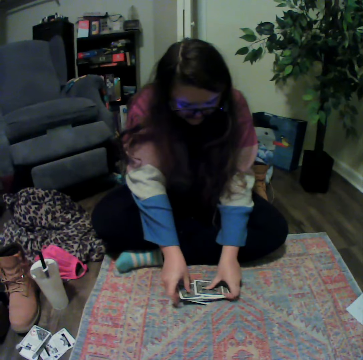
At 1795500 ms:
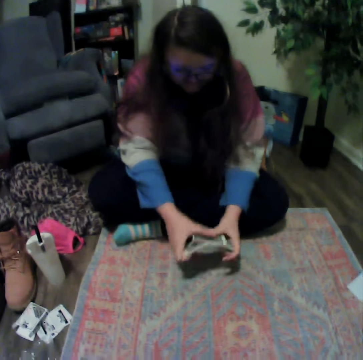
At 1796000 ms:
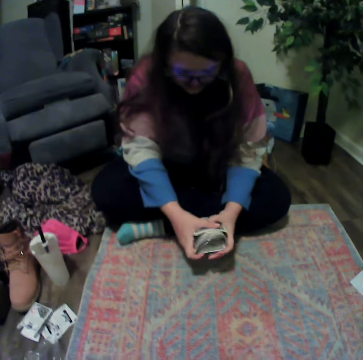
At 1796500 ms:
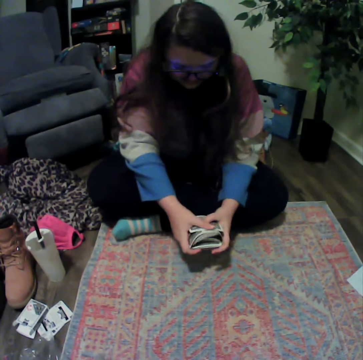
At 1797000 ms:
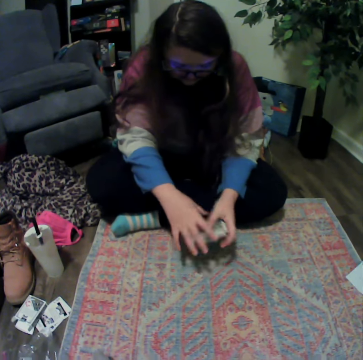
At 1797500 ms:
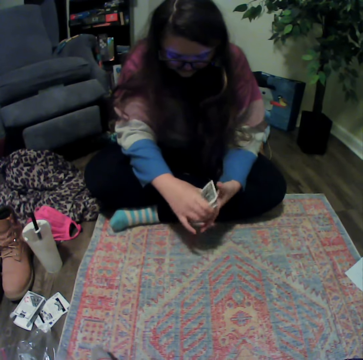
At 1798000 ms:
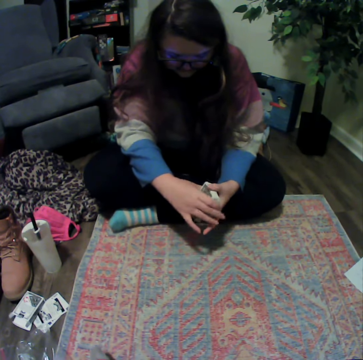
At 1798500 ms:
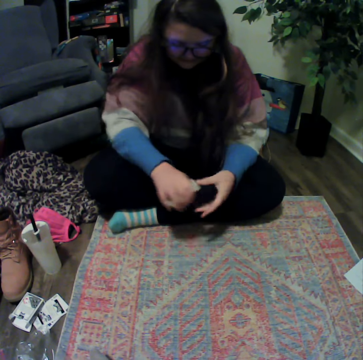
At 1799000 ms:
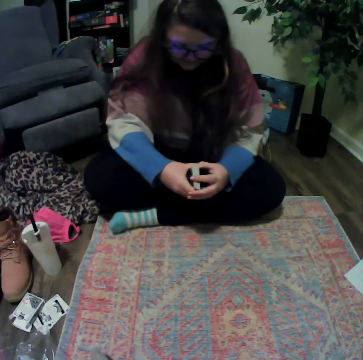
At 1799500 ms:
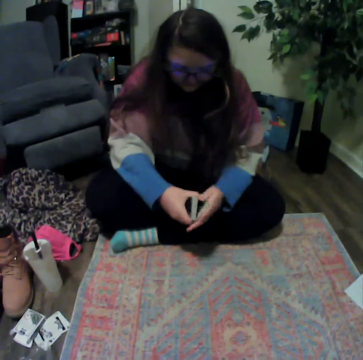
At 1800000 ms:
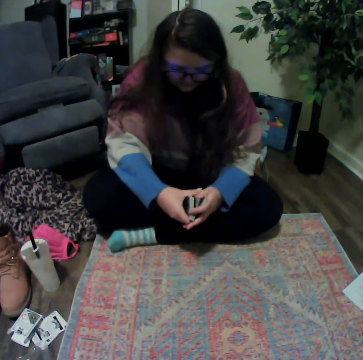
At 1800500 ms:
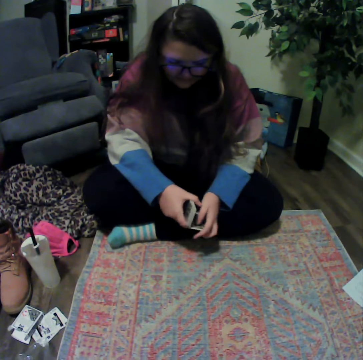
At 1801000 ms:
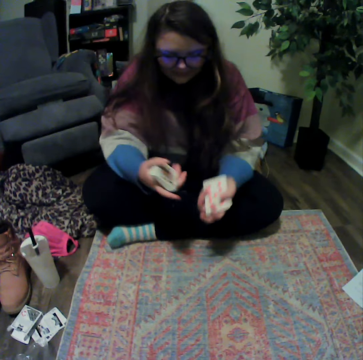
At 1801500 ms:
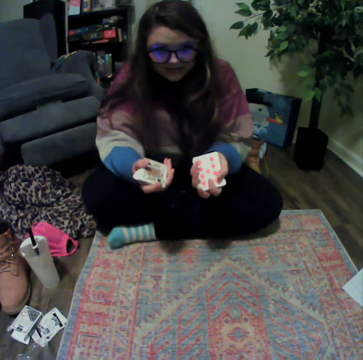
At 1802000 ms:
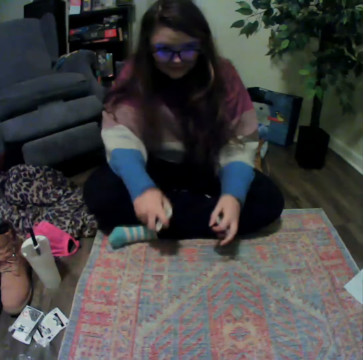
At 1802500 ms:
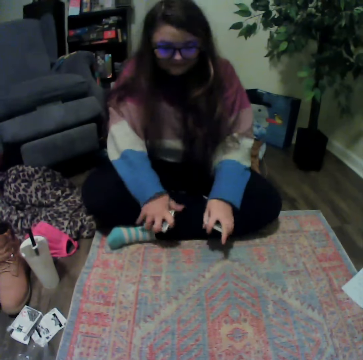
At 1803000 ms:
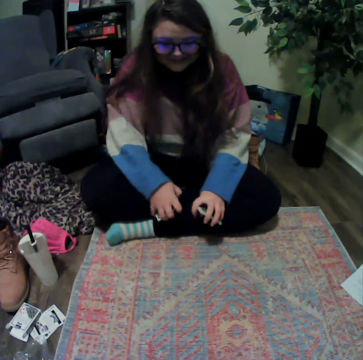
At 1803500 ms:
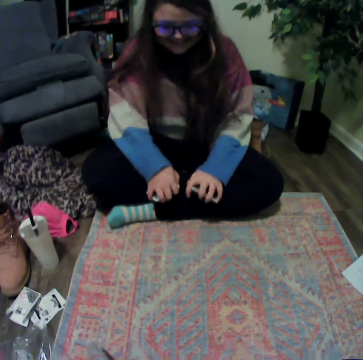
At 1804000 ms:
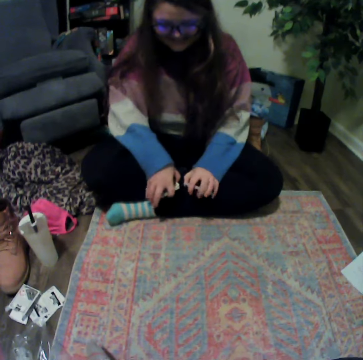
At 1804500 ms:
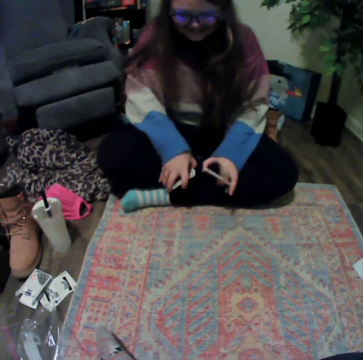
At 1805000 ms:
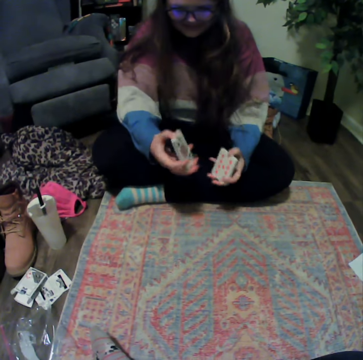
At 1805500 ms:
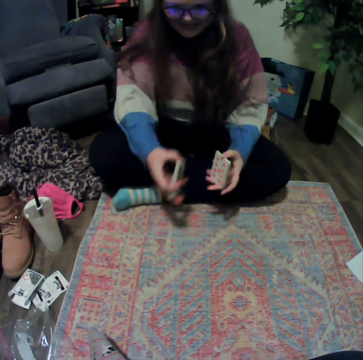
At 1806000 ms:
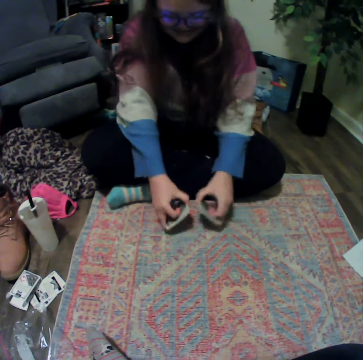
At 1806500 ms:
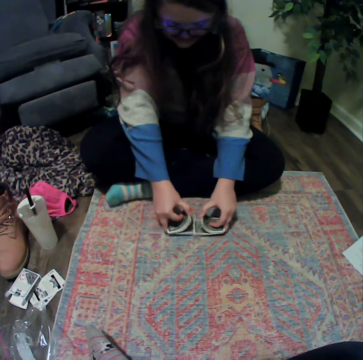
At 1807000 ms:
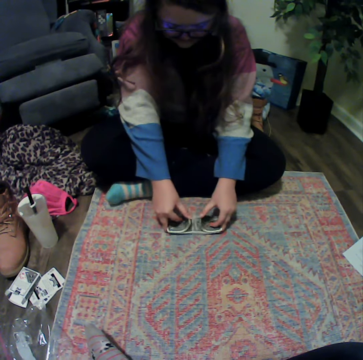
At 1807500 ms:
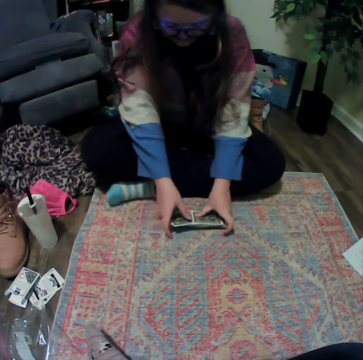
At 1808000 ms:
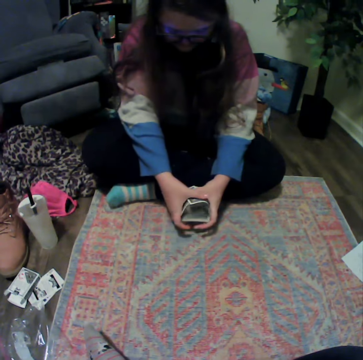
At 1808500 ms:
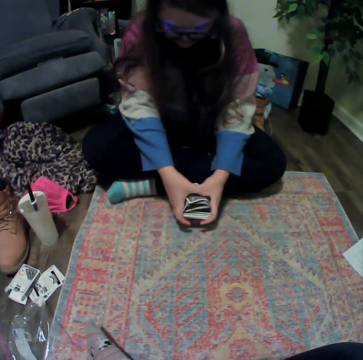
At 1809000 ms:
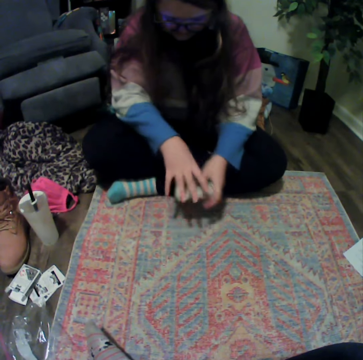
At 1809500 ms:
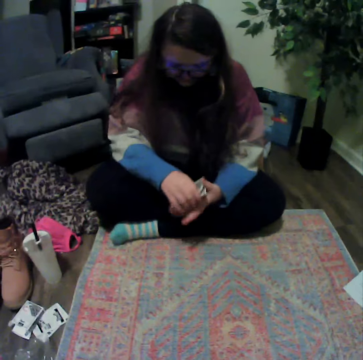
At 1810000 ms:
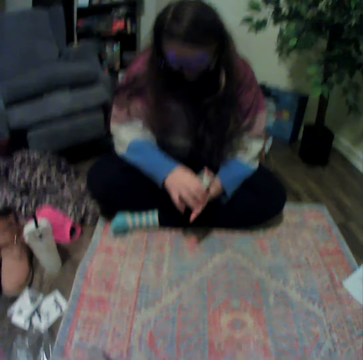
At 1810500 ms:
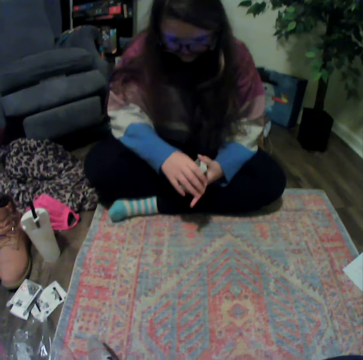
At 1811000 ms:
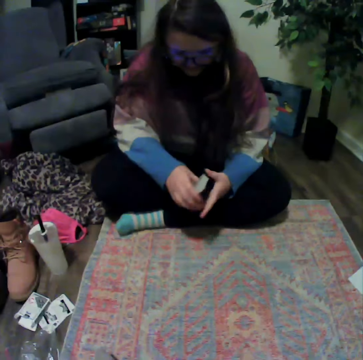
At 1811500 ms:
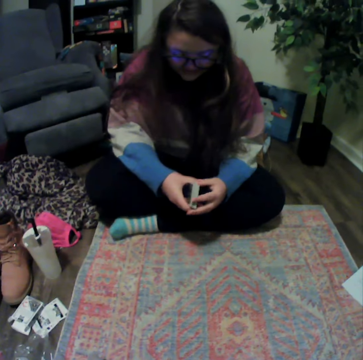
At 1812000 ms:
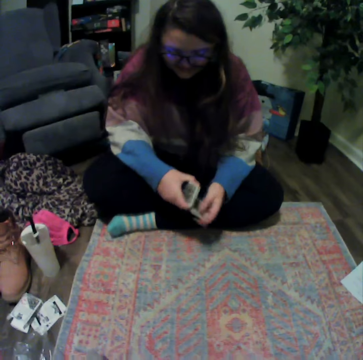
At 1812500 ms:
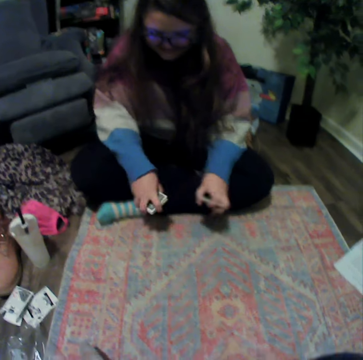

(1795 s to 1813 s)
A lady places the cards on the table. The lady lifts the cards. The lady holds the cards. The lady separates the cards. The lady holds the cards. The lady places the cards on the table. The lady collects the cards. The lady holds the cards.

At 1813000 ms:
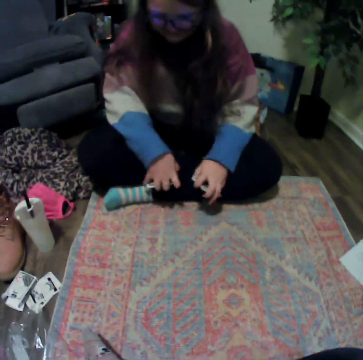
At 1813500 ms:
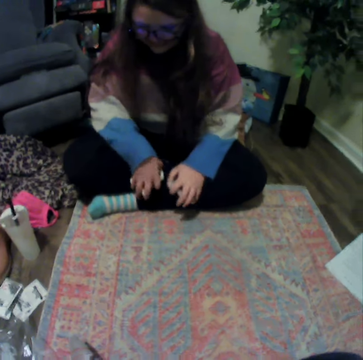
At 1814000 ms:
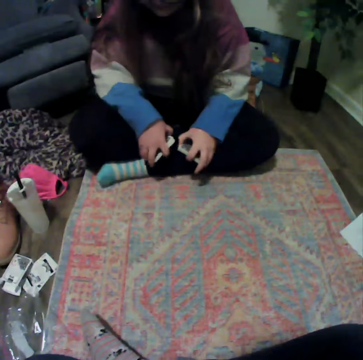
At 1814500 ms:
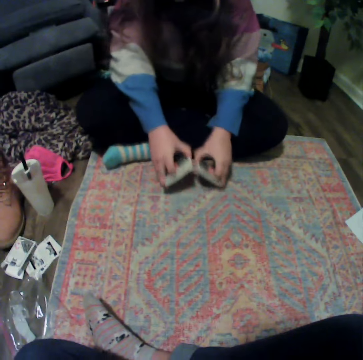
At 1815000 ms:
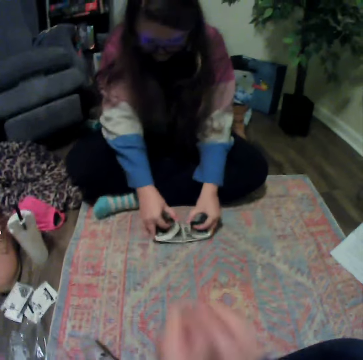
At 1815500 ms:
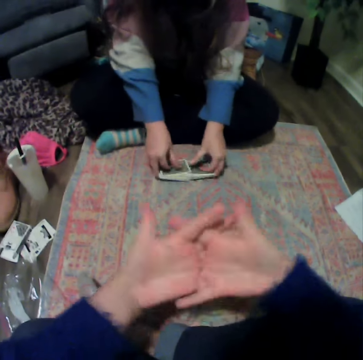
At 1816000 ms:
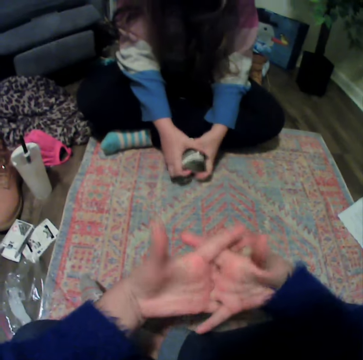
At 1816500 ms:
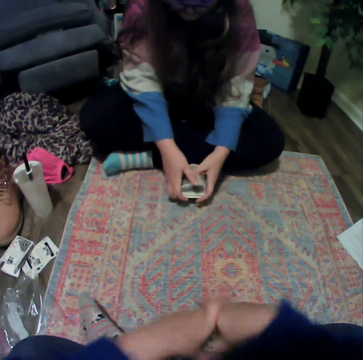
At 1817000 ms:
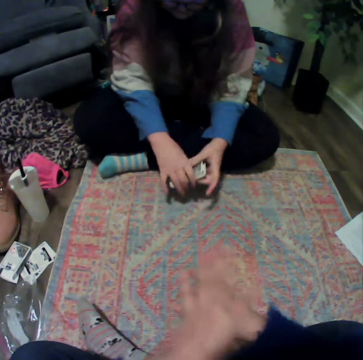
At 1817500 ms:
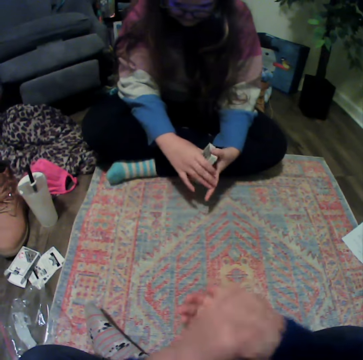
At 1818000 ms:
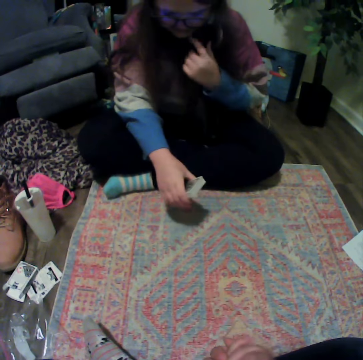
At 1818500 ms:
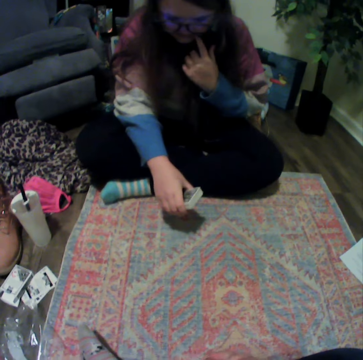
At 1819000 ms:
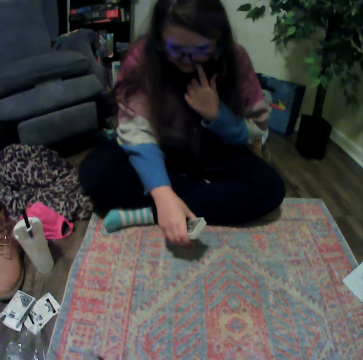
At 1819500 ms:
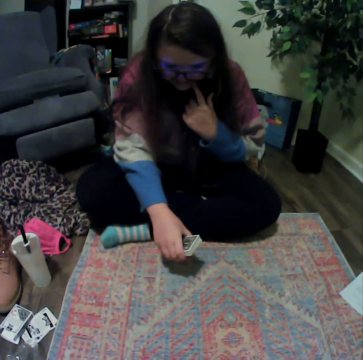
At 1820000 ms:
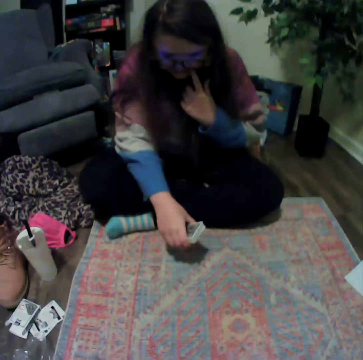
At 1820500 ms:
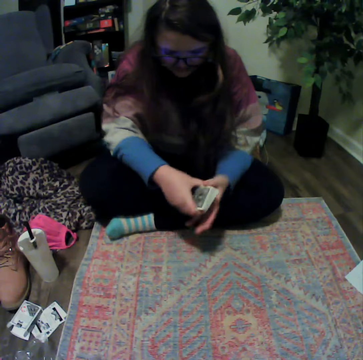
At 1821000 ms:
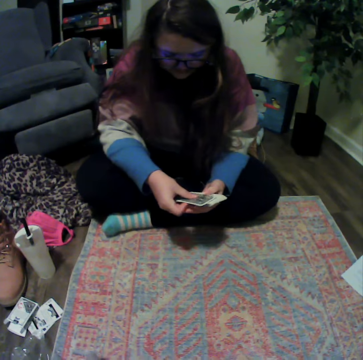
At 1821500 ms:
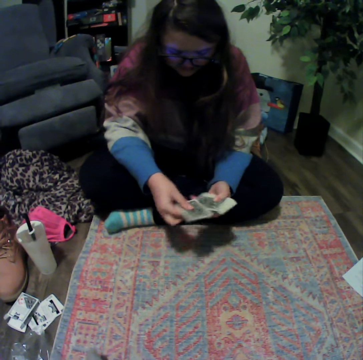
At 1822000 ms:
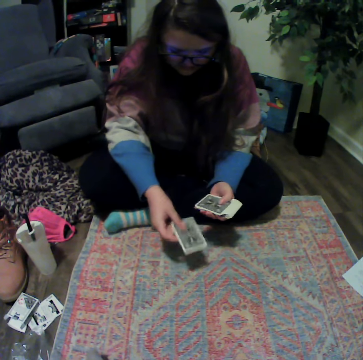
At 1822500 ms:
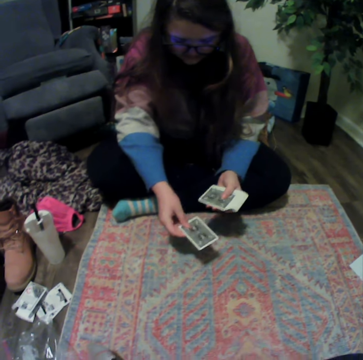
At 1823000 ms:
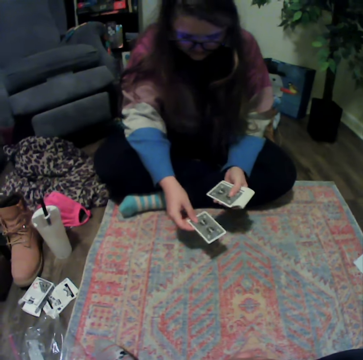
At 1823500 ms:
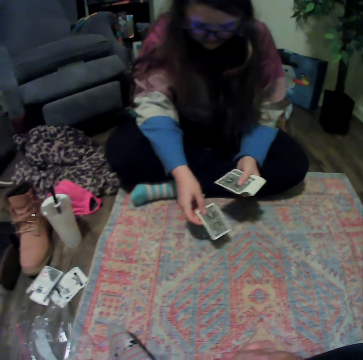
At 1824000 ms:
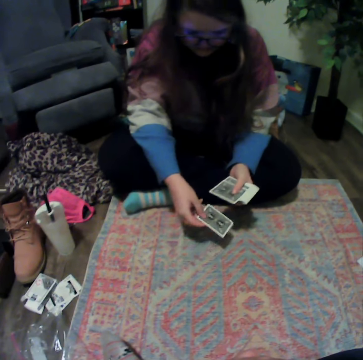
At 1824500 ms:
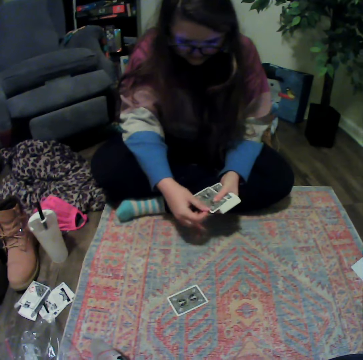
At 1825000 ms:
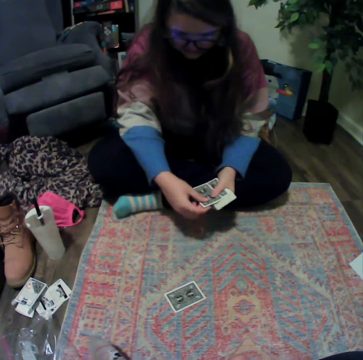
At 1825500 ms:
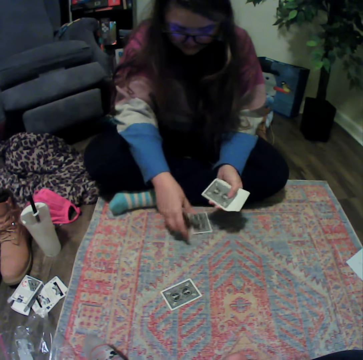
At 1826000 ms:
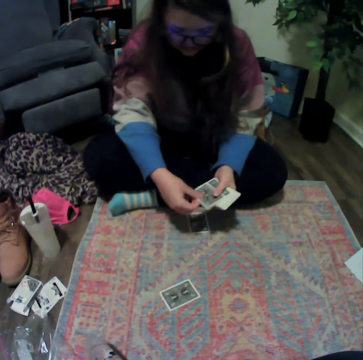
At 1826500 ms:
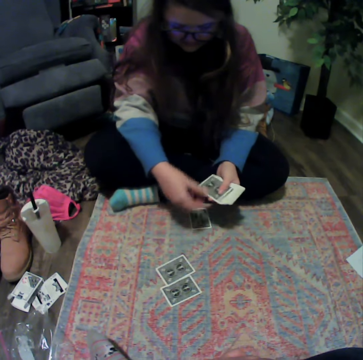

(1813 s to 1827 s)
A lady holds the cards. The lady places the cards on the table. The camera wearer holds the hands tied. The lady holds the cards. The lady lifts her hand. The lady holds the cards. The lady places the cards on the table. She places the cards on the table again.

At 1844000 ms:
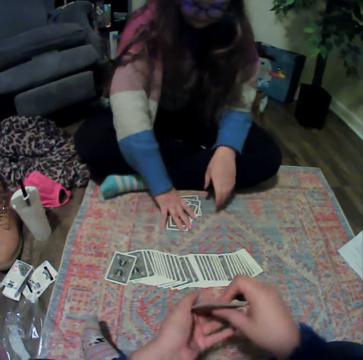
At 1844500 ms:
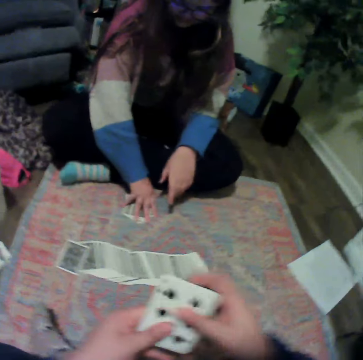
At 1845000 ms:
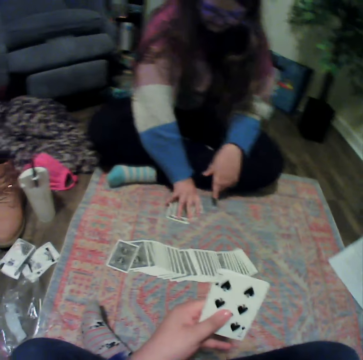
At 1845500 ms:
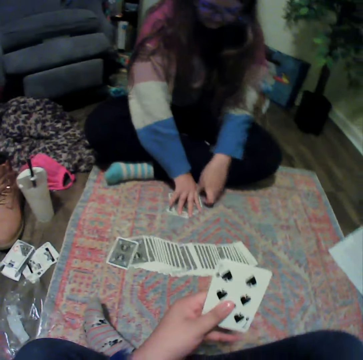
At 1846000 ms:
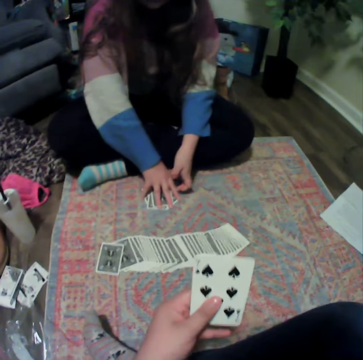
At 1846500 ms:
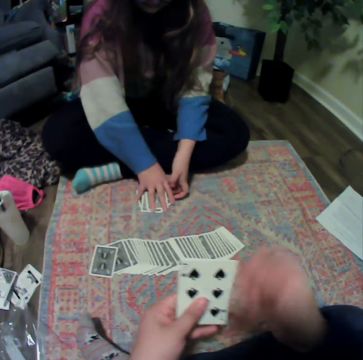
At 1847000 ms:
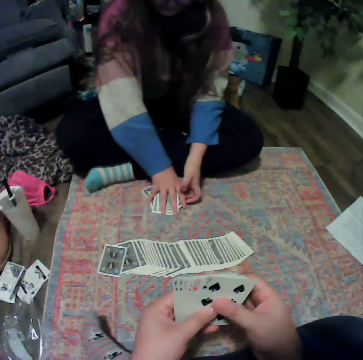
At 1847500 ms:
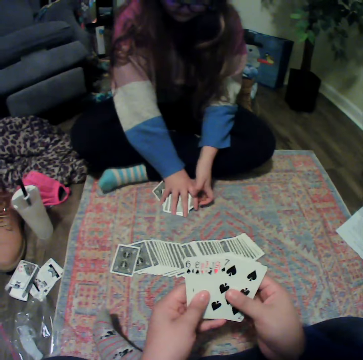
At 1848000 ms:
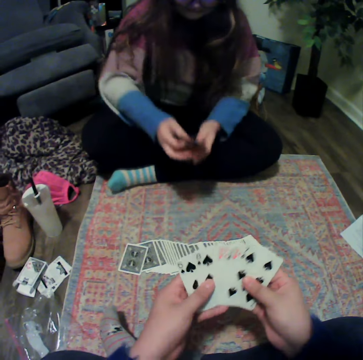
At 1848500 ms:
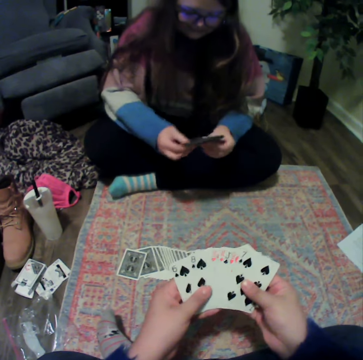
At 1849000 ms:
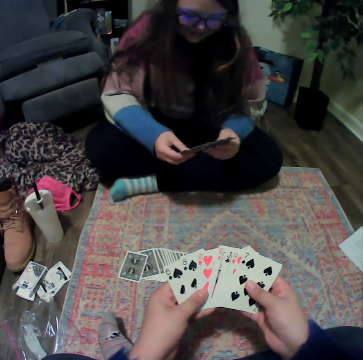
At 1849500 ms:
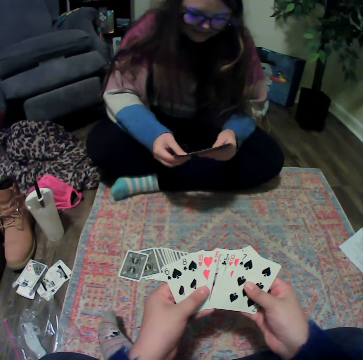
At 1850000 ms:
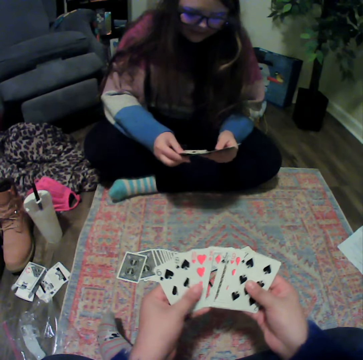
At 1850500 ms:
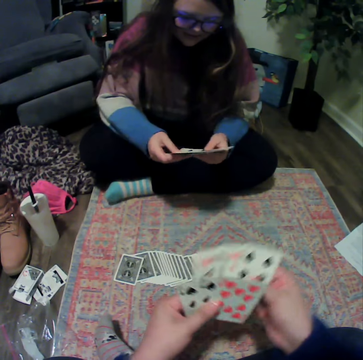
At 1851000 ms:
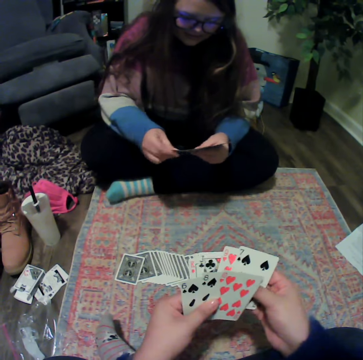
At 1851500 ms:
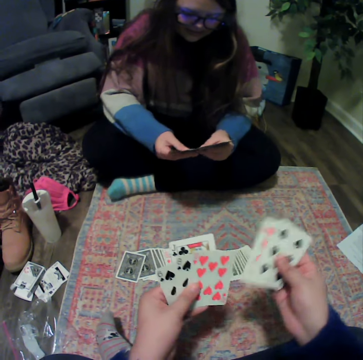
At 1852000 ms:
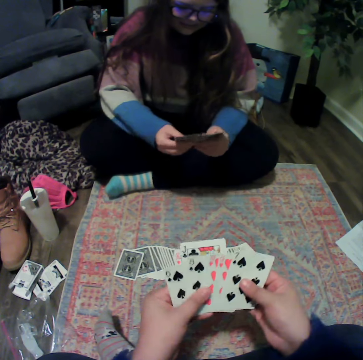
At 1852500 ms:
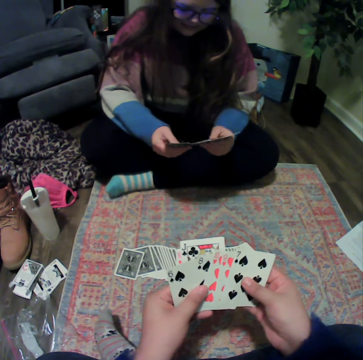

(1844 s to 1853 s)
The camera wearer holds the cards. A lady picks up the cards. The camera wearer reshuffles the cards.
